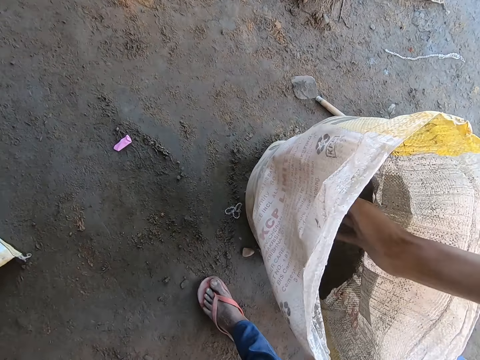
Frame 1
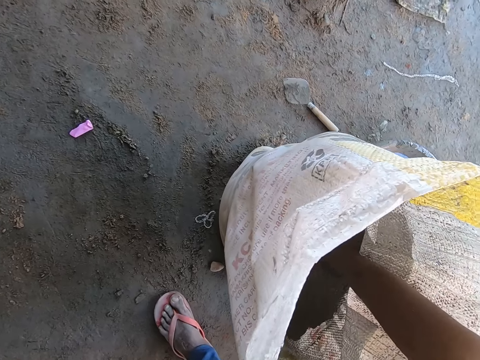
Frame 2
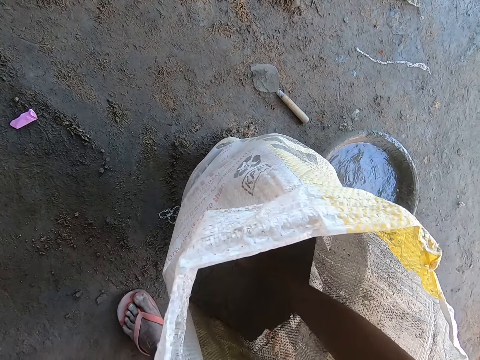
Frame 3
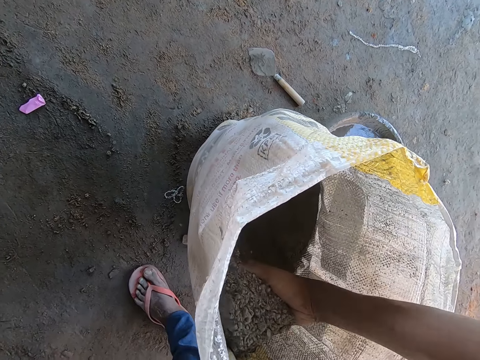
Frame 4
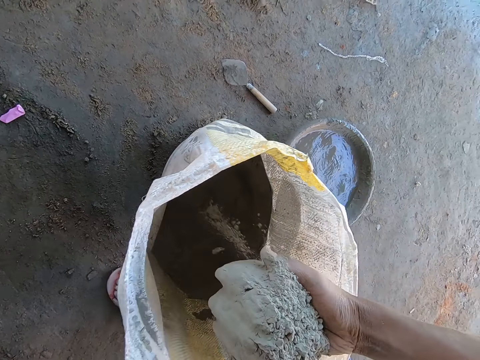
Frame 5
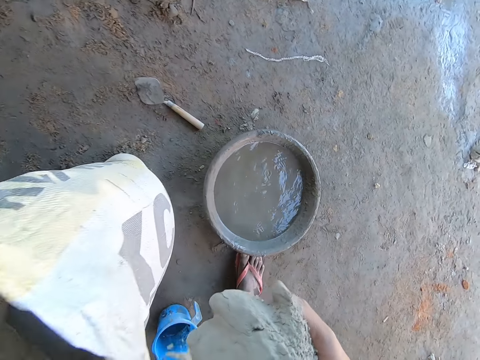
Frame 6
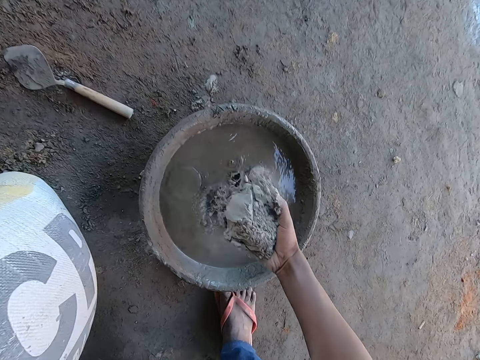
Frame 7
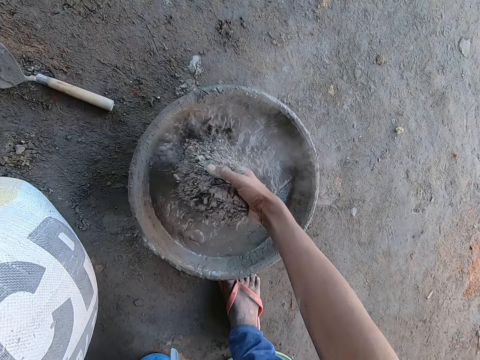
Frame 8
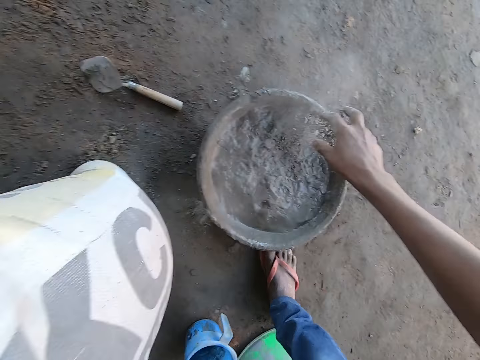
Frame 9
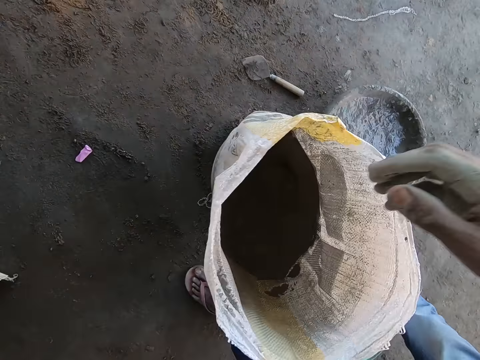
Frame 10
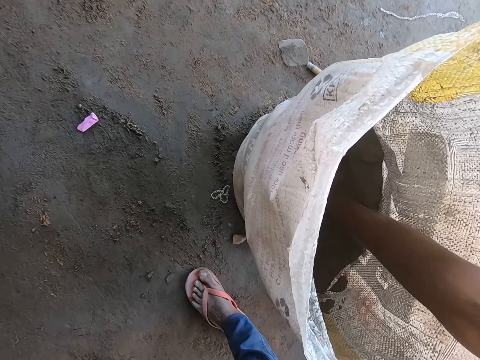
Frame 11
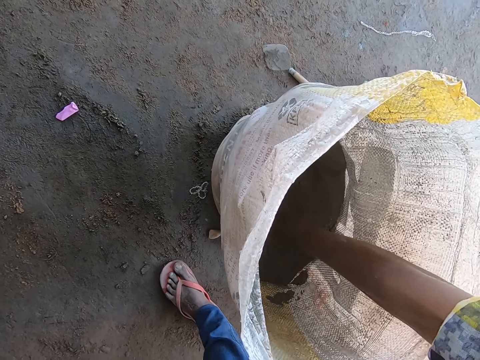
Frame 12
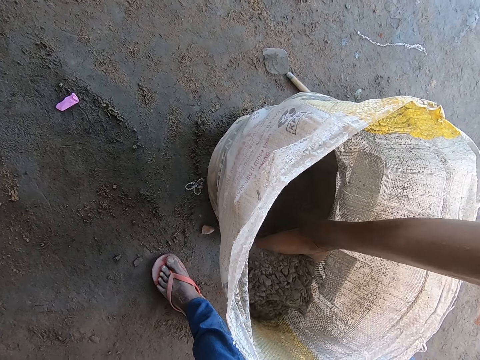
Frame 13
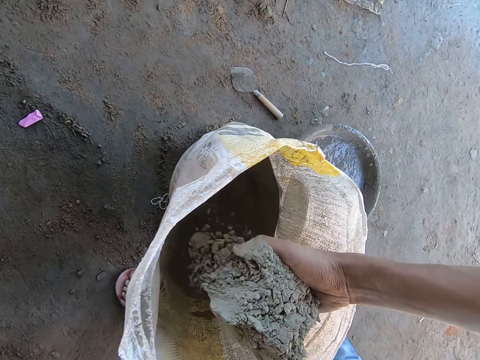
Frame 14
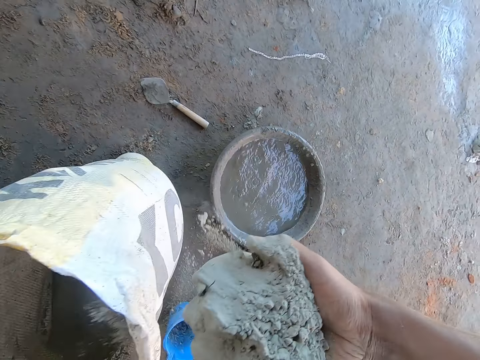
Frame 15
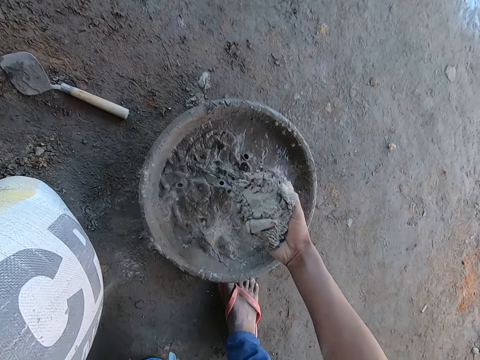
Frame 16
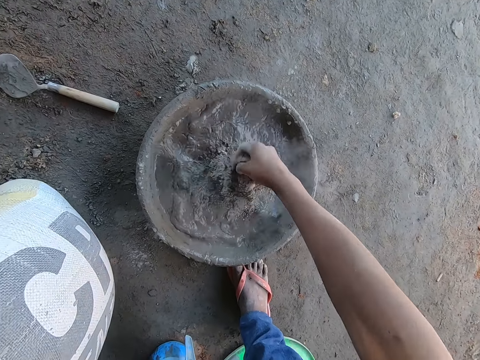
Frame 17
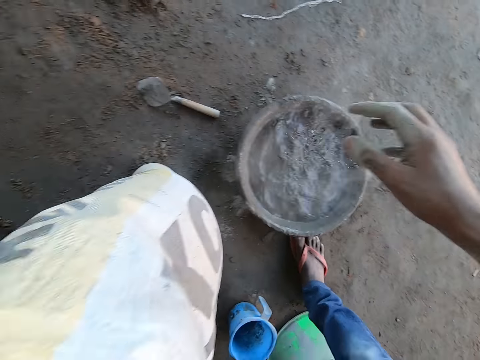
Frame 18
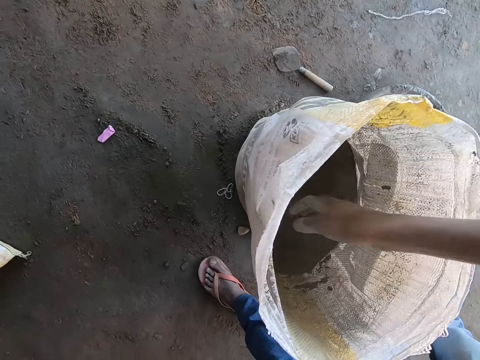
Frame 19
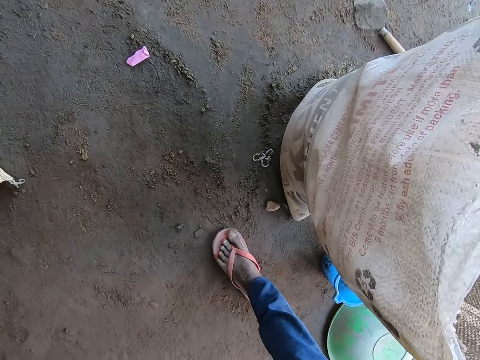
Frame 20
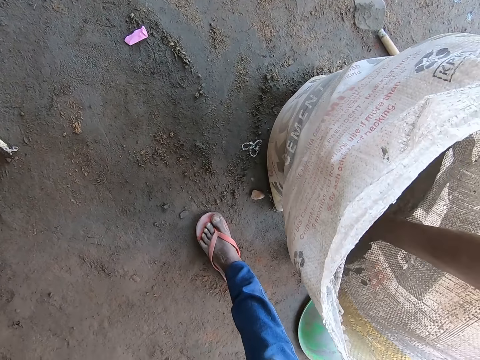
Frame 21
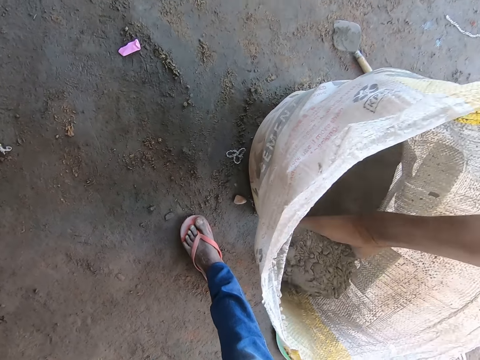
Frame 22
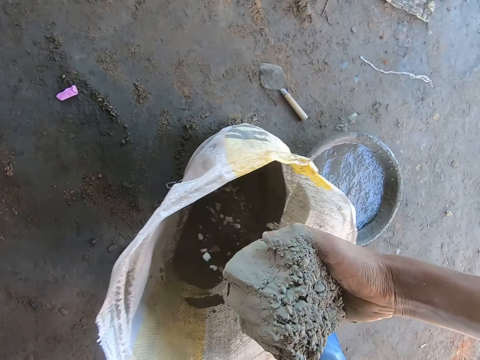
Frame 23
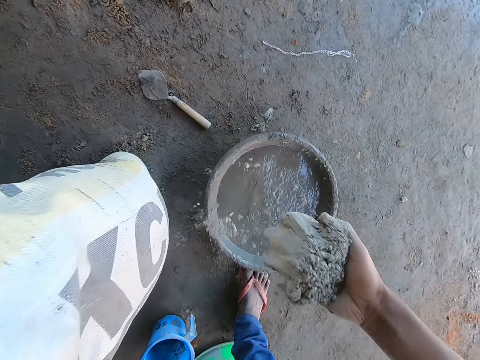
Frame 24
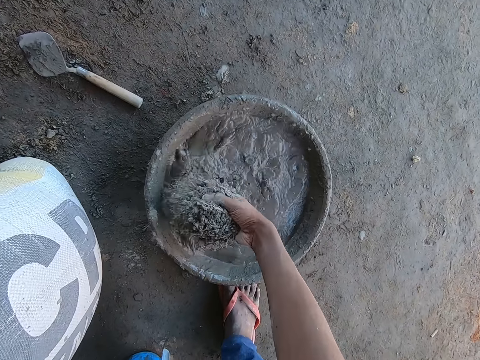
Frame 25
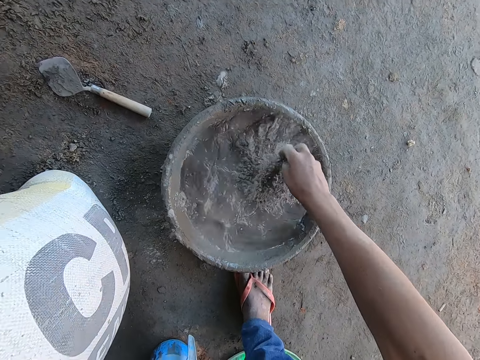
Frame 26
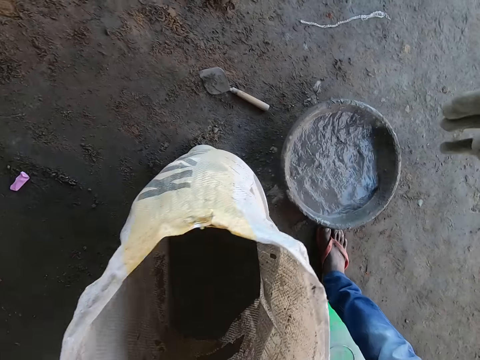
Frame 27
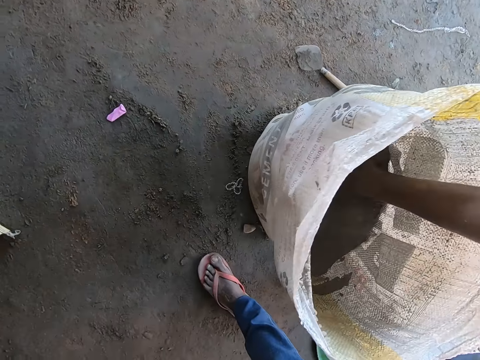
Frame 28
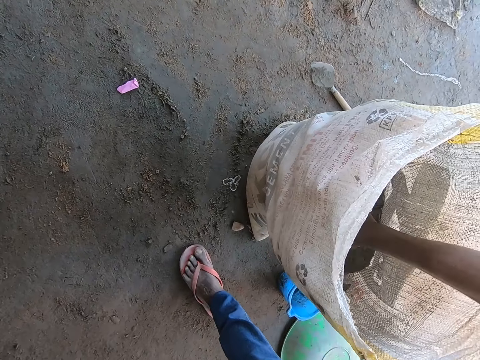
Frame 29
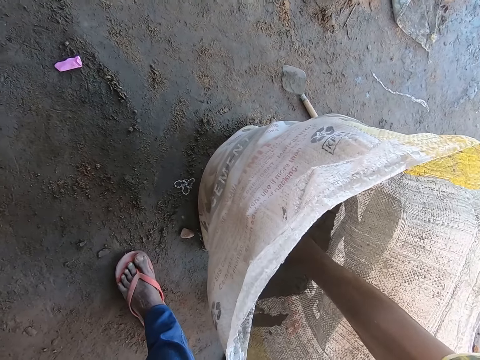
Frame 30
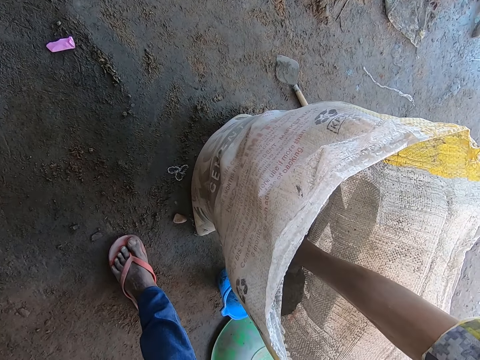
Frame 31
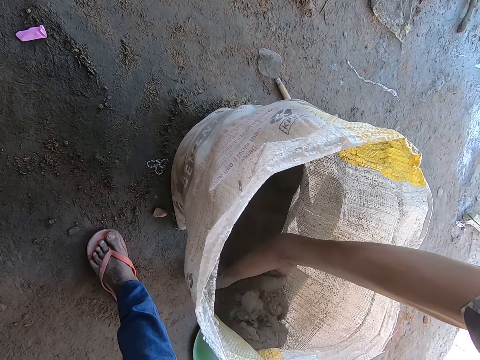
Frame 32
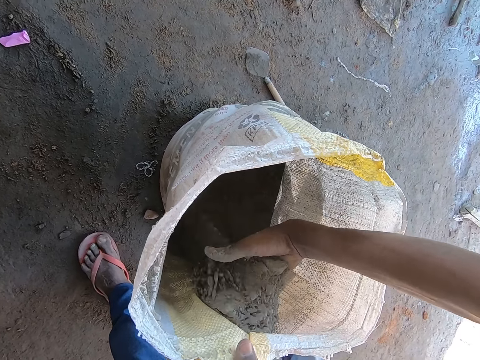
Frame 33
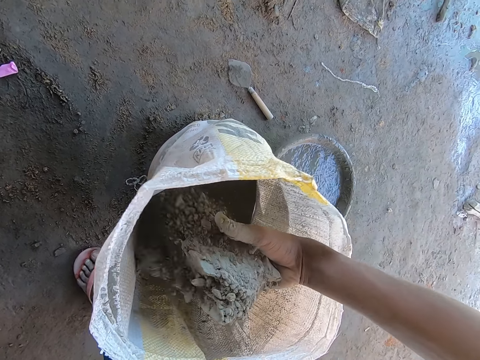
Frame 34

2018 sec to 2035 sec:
The camera wearer scoops cement from the cement bag with his right hand. He puts the cement into the cement mixing bowl with his right hand. He scoops cement from the cement bag with his right hand. He puts the cement into the cement mixing bowl with his right hand. He scoops cement from the cement bag with his right hand. He puts the cement into the cement mixing bowl with his right hand. He scoops cement from the cement bag with his right hand.

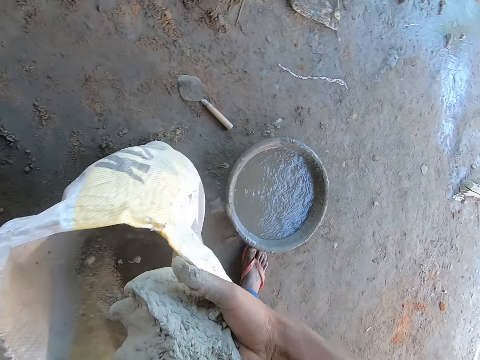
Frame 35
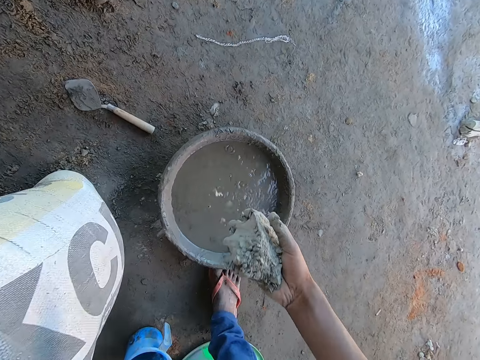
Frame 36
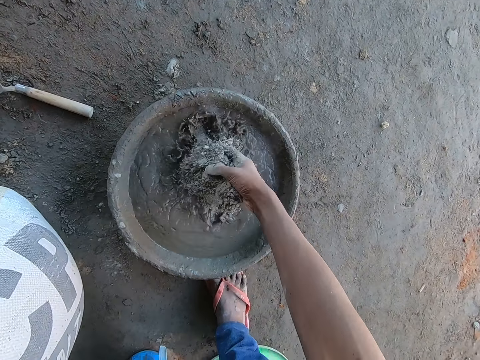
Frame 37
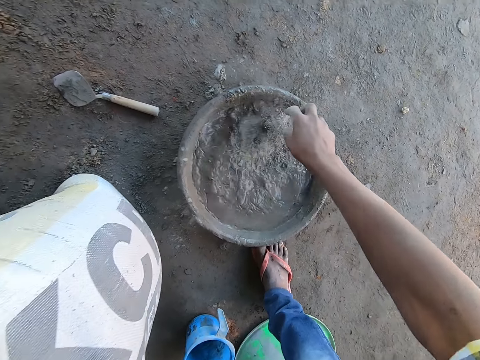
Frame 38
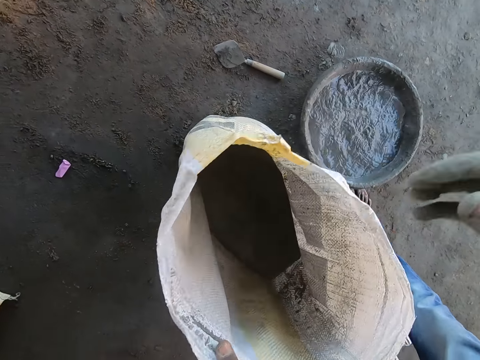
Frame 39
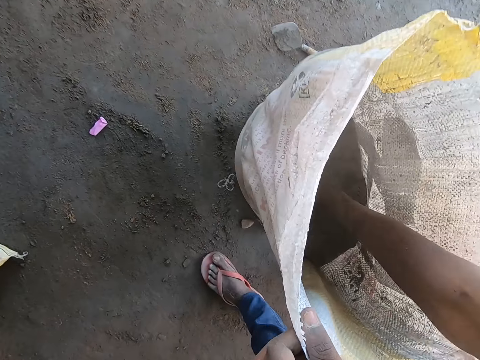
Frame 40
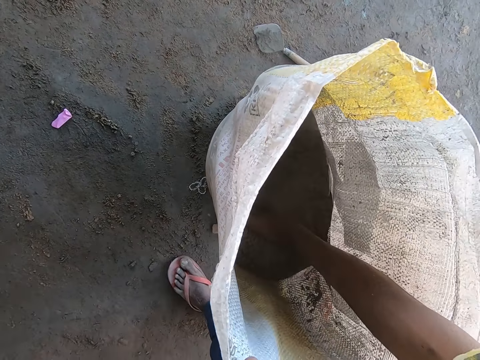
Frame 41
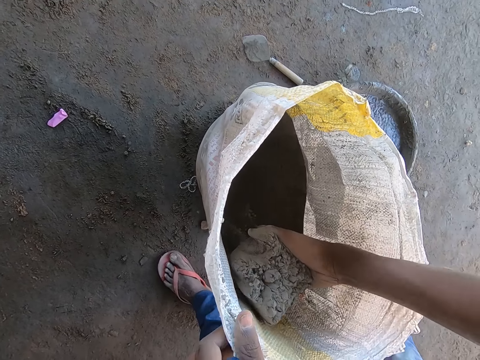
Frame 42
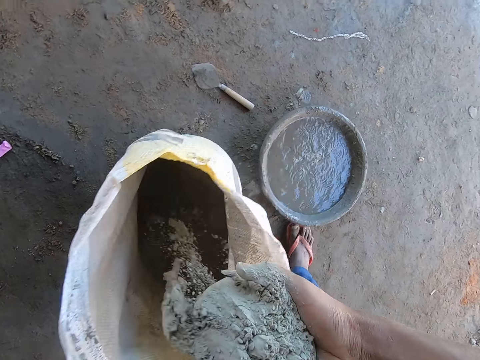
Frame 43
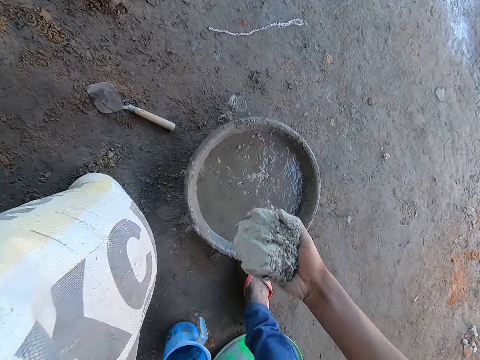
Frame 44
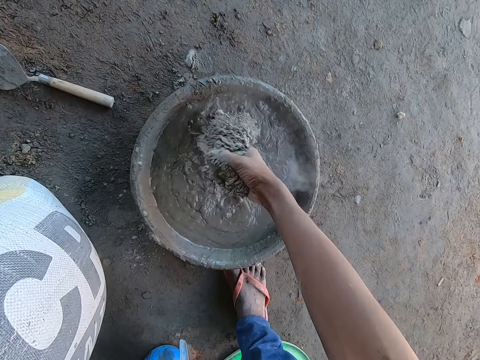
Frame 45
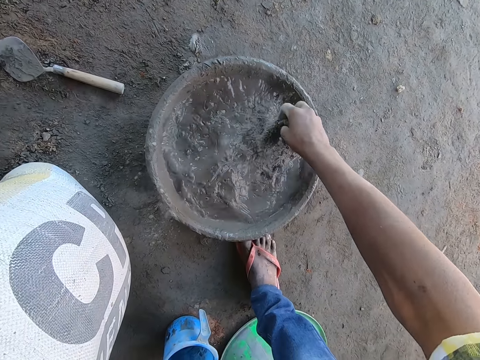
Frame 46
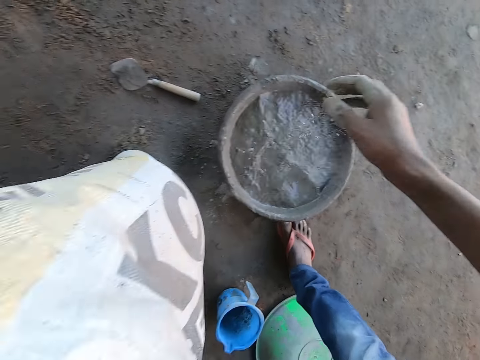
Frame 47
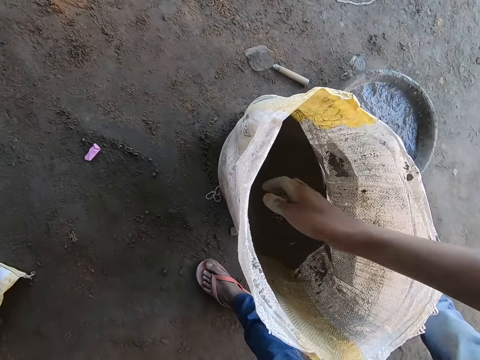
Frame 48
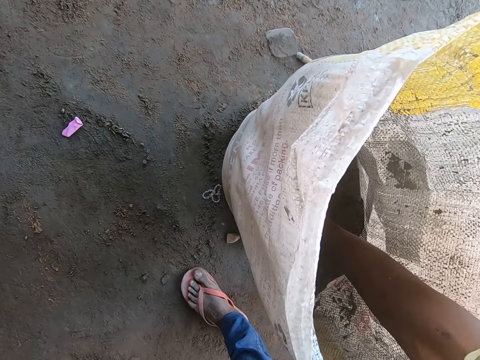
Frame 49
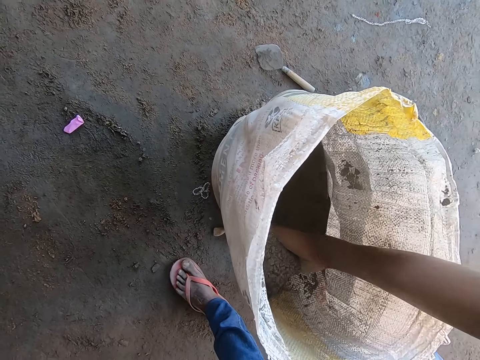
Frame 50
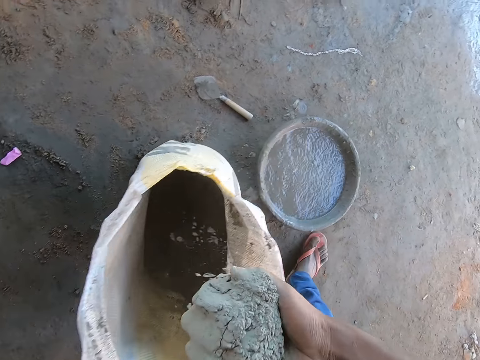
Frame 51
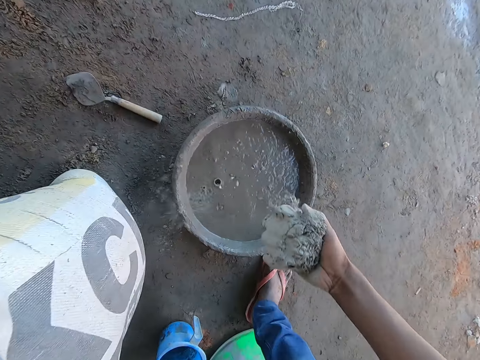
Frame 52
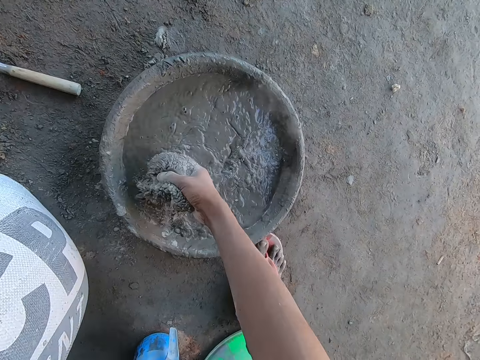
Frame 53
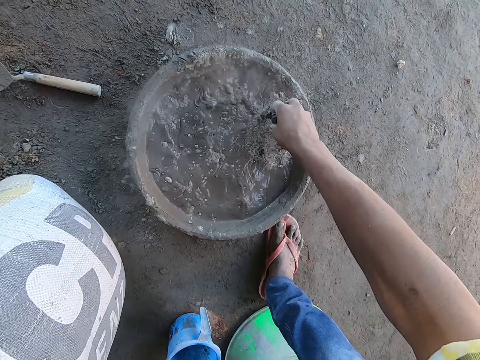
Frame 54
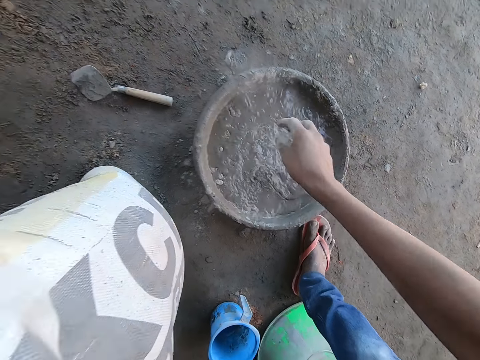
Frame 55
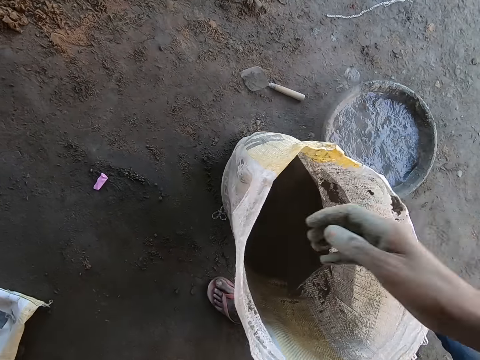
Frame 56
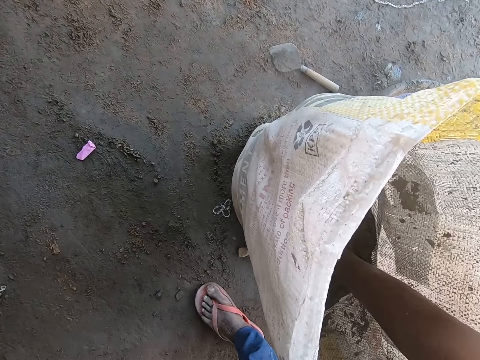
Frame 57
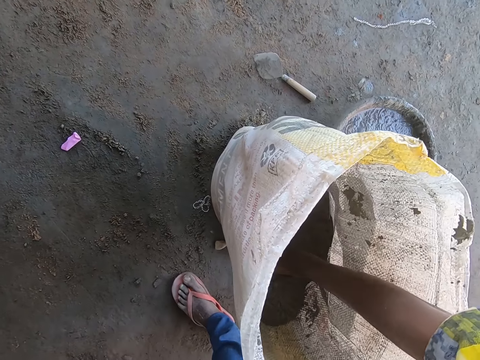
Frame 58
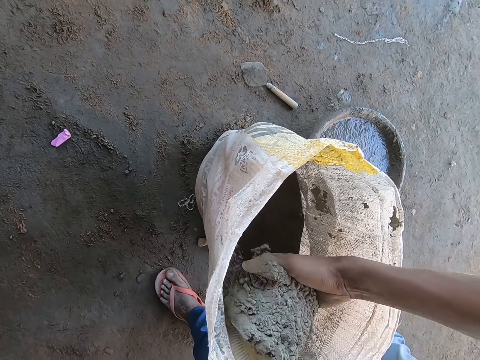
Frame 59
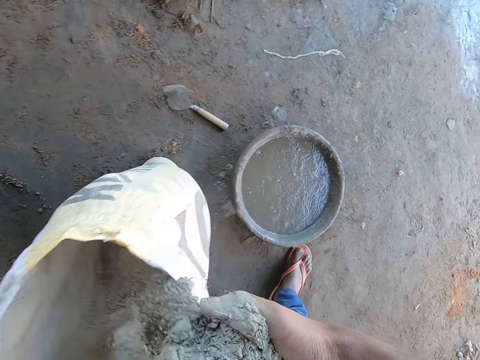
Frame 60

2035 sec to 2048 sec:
The camera wearer puts the cement into the cement mixing bowl with his right hand. He scoops cement from the cement bag with his right hand. He puts the cement into the cement mixing bowl with his right hand. He scoops cement from the cement bag with his right hand. He puts the cement into the cement mixing bowl with his right hand. He scoops cement from the cement bag with his right hand.
